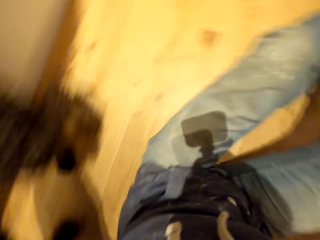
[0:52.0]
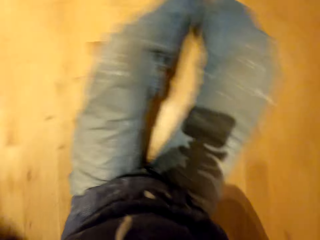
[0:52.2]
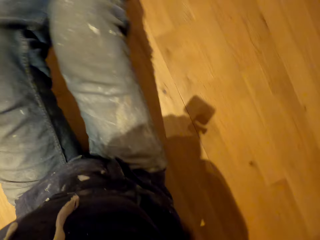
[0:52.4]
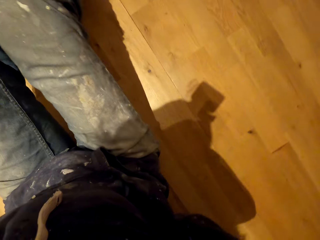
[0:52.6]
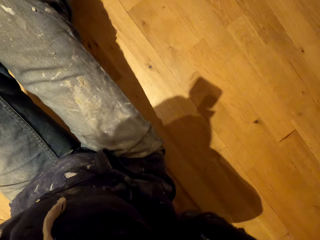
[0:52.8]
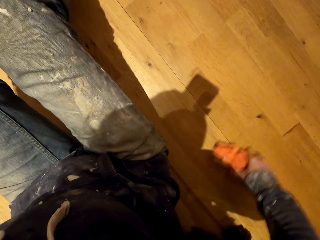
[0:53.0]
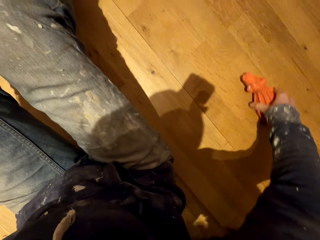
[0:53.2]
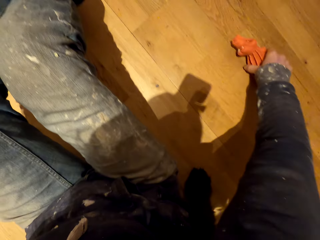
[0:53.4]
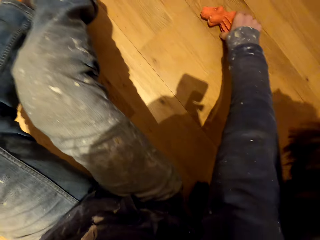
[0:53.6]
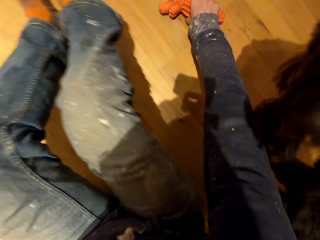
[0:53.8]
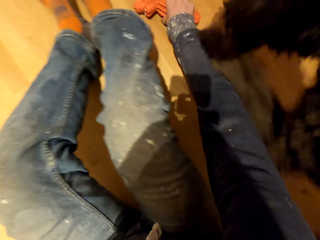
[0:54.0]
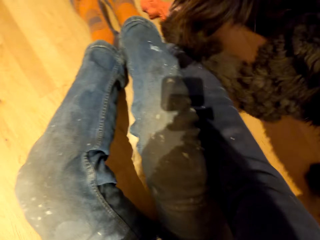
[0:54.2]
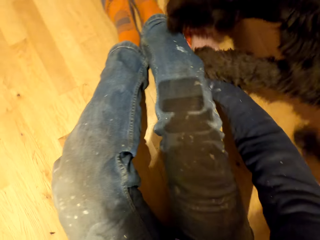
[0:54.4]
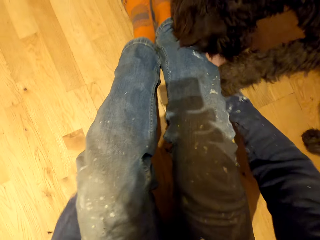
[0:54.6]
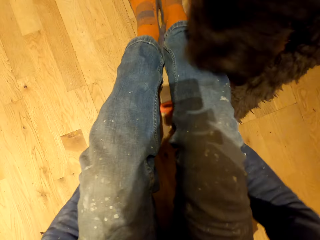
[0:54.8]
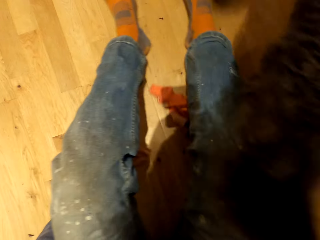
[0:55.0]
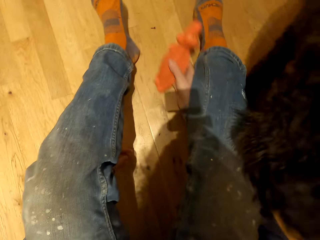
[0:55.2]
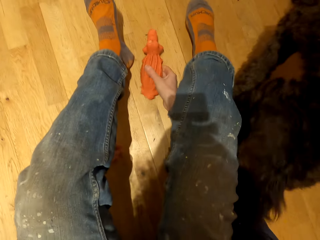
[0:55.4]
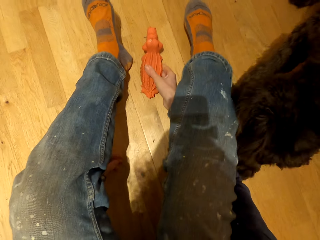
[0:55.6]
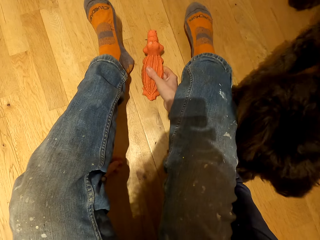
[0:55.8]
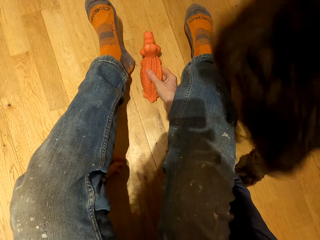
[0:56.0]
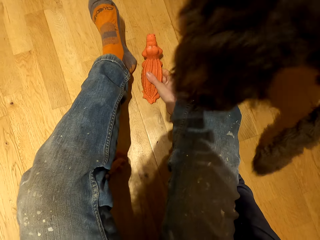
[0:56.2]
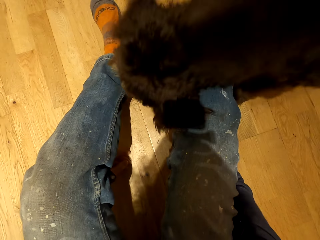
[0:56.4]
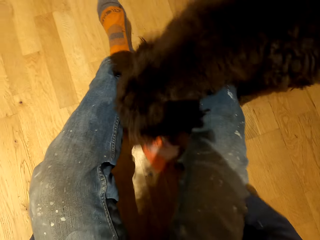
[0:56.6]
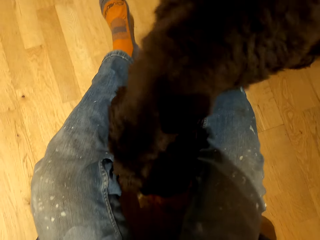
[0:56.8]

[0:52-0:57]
The camera wearer plays with the dog.

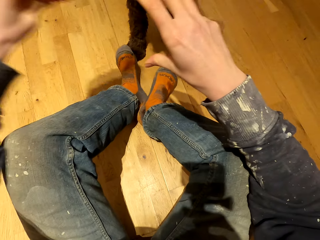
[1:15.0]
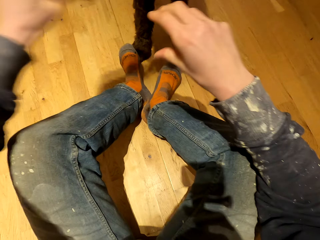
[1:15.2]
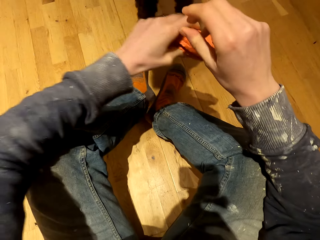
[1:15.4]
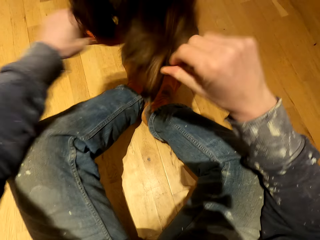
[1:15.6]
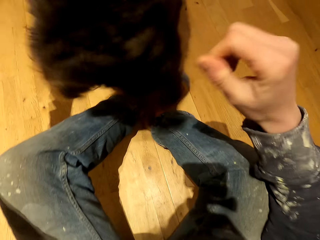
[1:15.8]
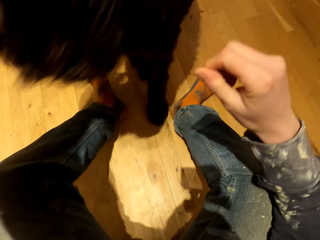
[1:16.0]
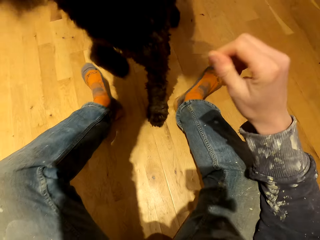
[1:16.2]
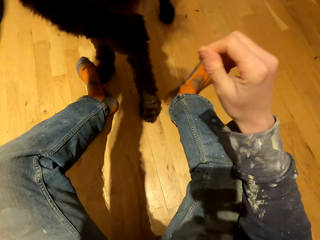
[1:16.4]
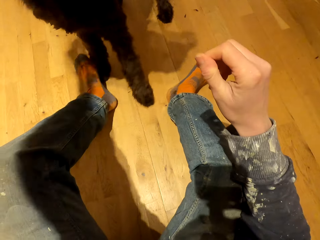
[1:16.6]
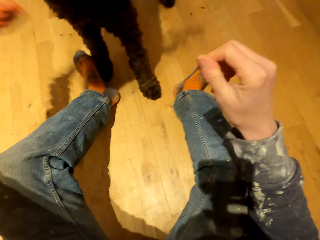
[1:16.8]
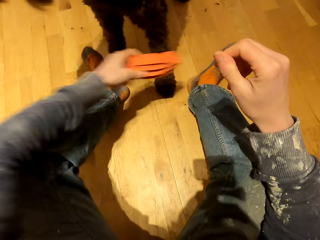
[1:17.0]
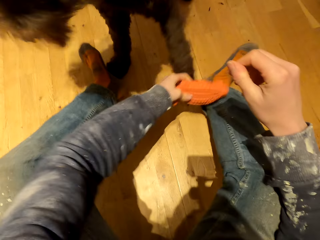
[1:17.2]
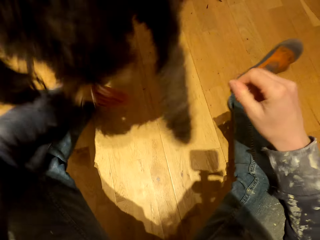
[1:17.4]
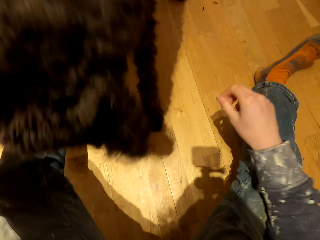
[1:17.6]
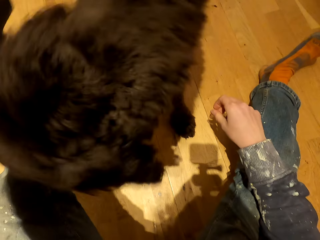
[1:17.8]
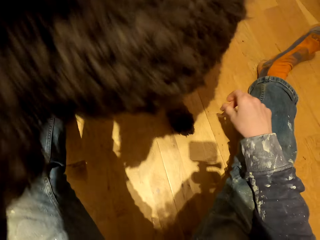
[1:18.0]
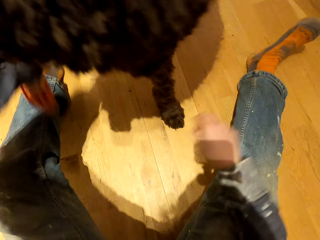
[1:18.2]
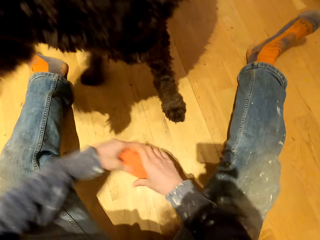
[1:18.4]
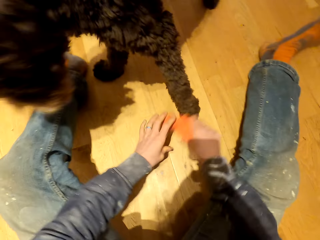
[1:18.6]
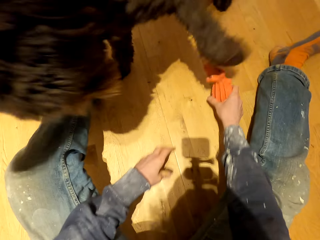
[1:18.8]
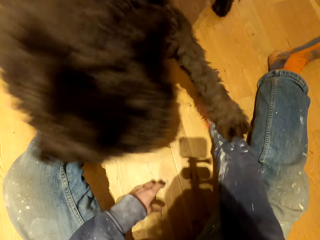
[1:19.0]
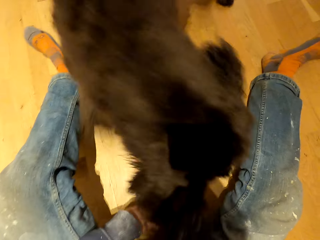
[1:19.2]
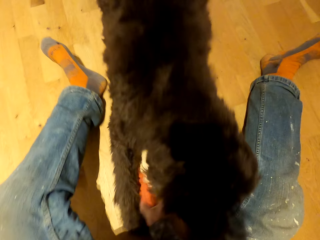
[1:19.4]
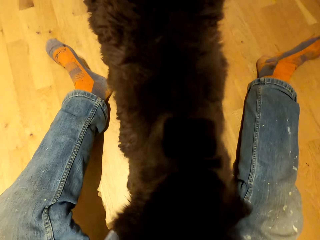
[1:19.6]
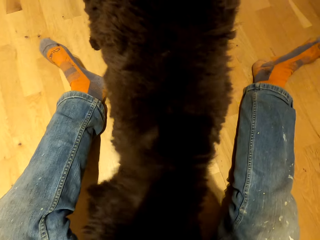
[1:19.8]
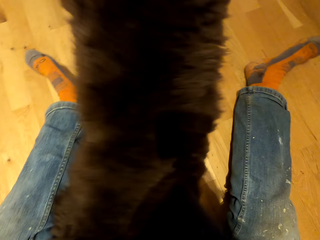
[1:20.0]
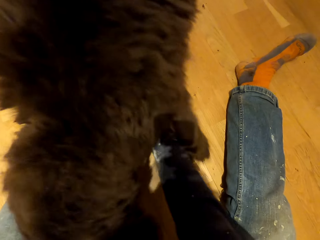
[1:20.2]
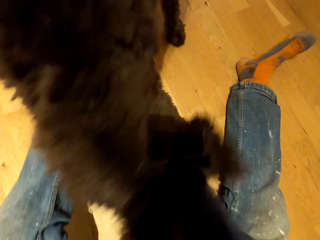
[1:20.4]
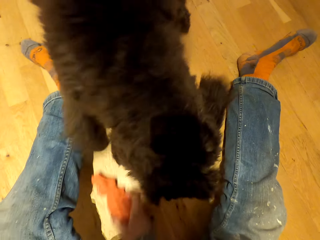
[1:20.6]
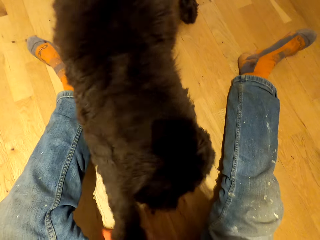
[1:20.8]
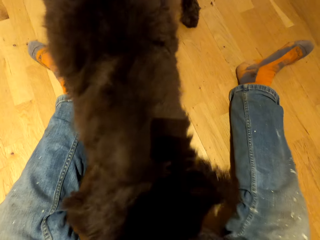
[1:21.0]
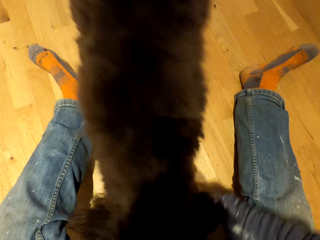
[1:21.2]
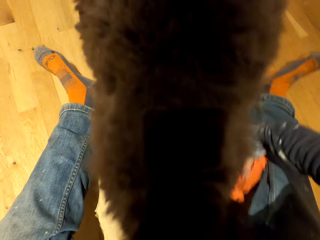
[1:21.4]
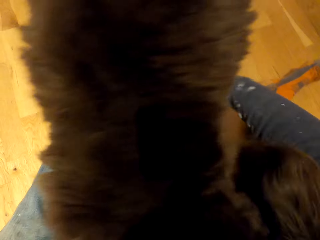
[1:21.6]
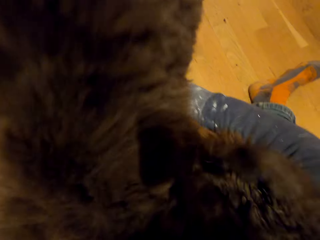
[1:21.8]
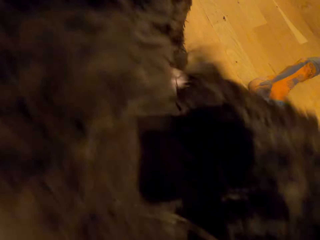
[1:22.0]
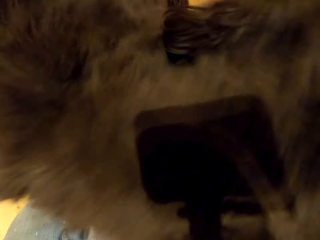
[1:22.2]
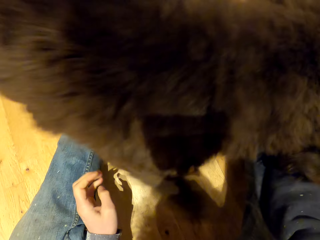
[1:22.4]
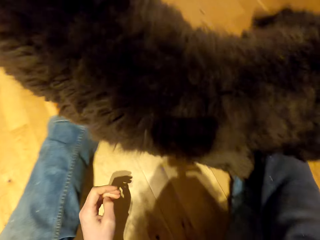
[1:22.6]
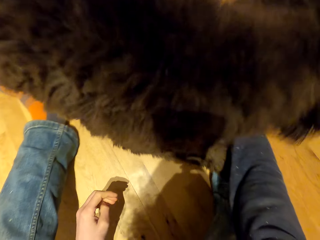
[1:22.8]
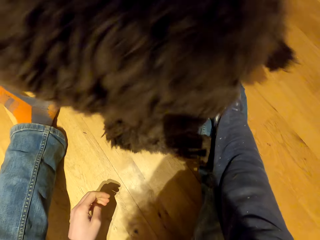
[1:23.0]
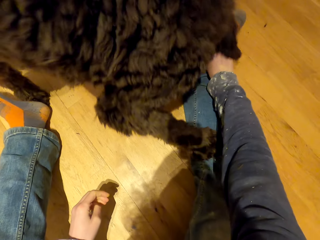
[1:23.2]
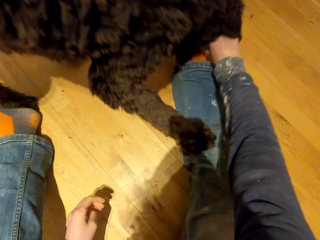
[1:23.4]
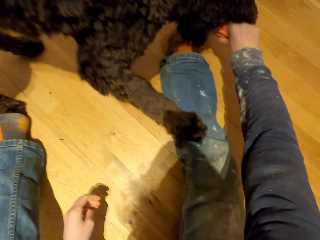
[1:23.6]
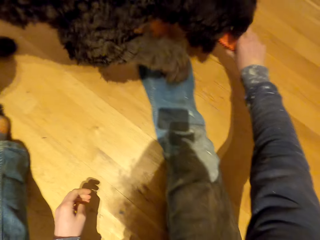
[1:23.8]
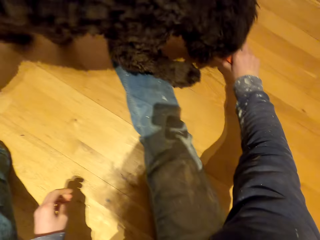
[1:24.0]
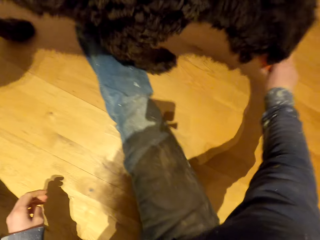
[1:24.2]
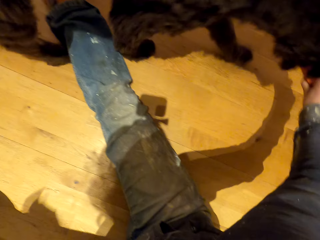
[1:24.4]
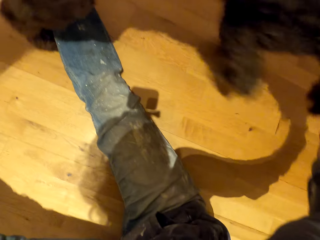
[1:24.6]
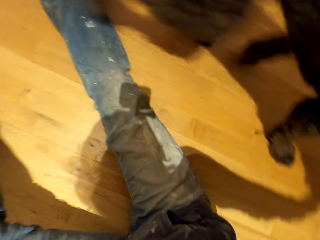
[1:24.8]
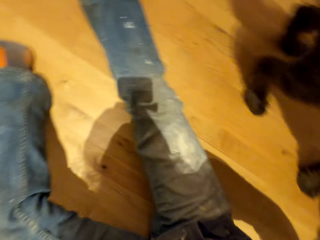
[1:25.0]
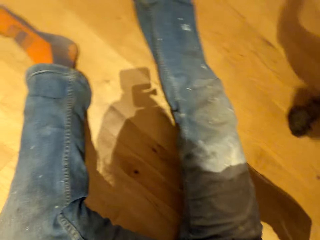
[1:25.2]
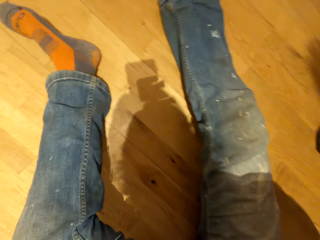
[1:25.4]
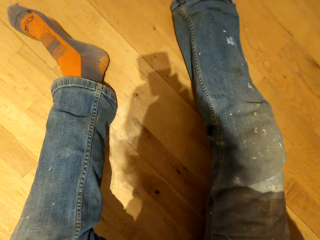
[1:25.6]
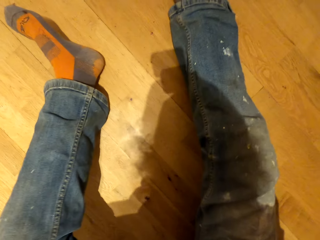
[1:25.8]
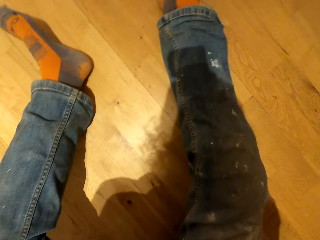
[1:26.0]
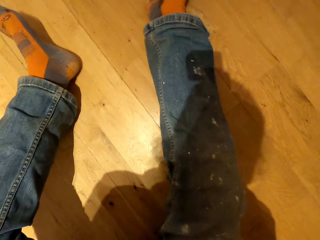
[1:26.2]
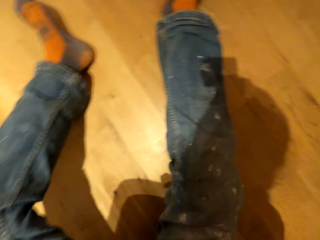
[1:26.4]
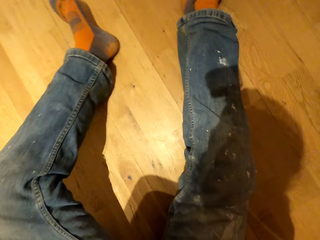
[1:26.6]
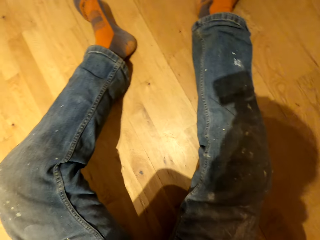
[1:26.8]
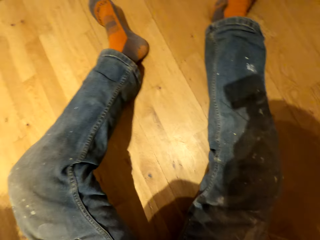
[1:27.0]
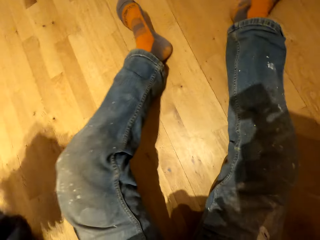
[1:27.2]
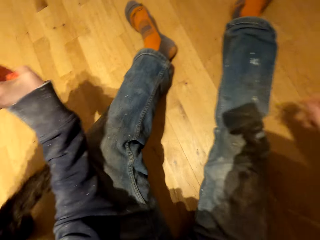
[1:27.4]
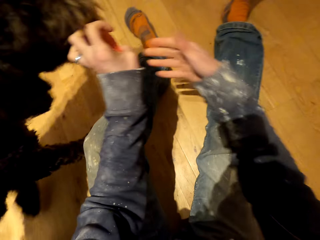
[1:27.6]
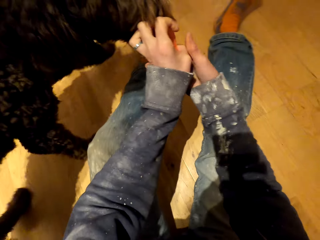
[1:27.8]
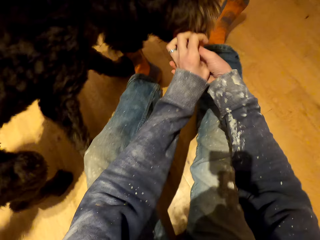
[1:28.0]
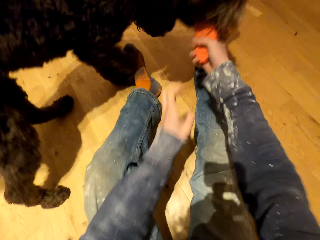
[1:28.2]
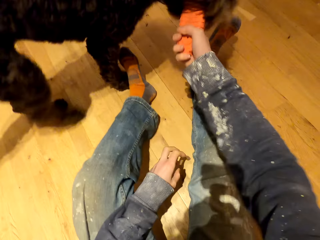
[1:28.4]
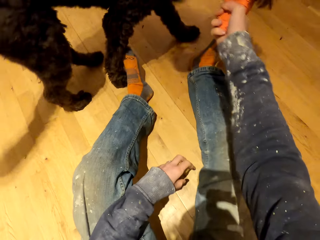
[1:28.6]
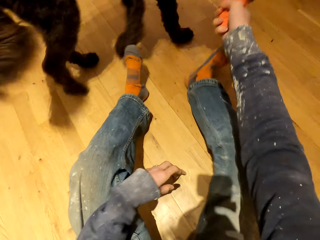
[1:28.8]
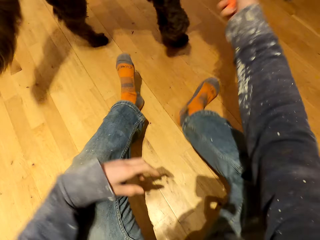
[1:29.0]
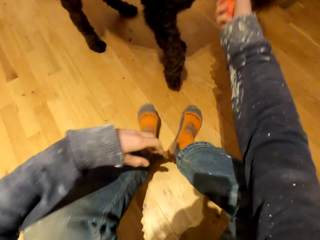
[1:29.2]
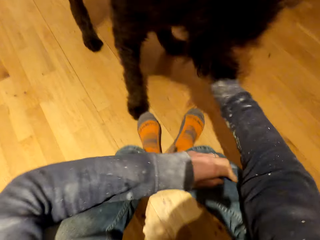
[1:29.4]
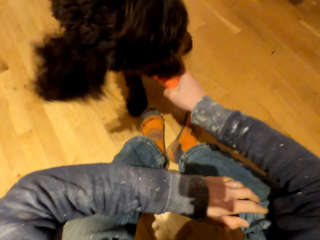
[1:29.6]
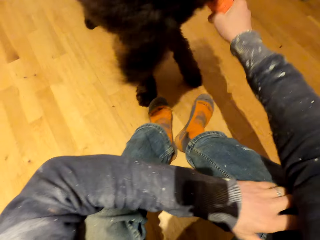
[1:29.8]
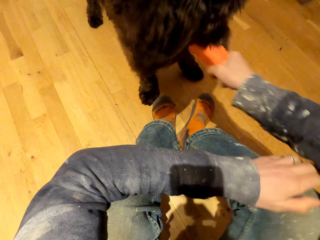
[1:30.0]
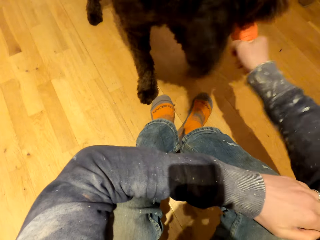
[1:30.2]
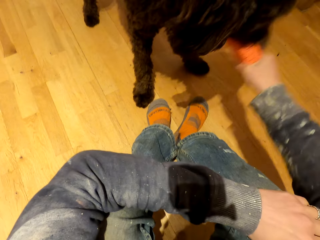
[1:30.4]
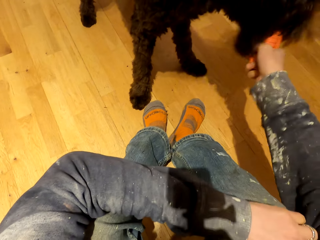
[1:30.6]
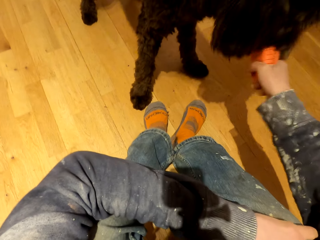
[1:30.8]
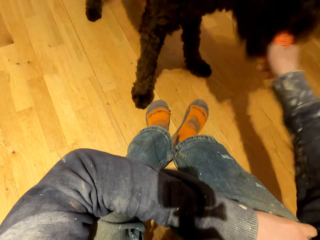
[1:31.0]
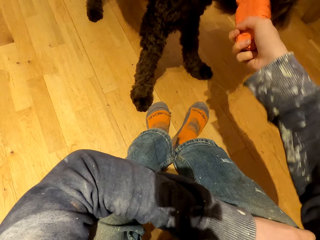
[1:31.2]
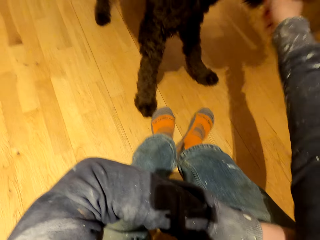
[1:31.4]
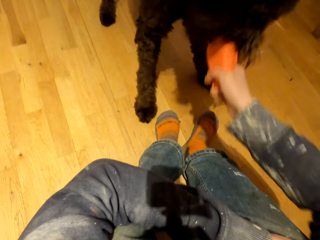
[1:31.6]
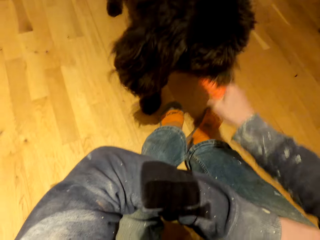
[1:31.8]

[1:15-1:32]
The camera wearer plays with the dog. He moves his legs, and plays with the dog.
